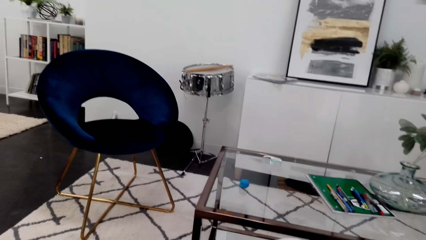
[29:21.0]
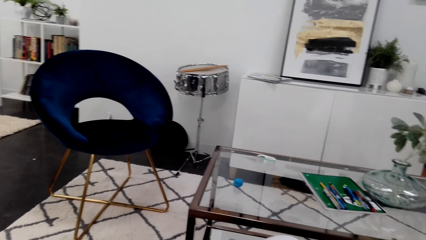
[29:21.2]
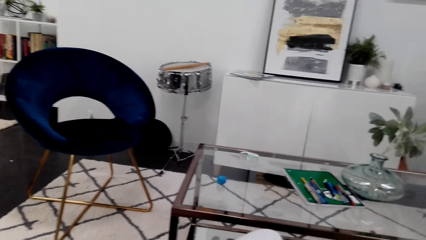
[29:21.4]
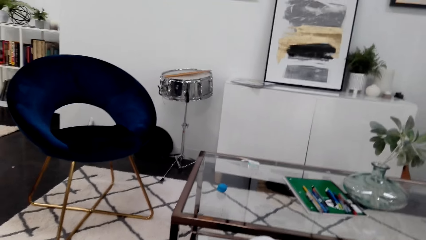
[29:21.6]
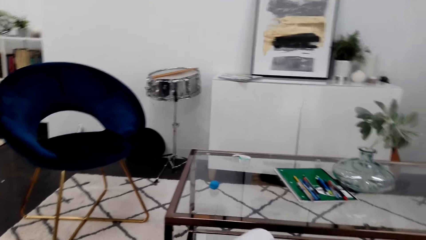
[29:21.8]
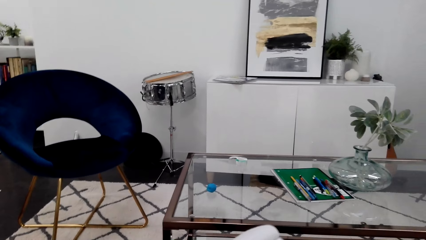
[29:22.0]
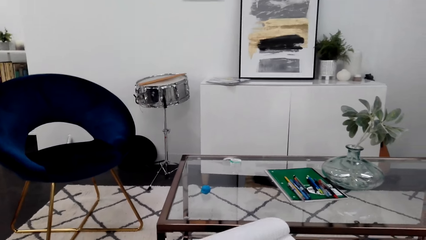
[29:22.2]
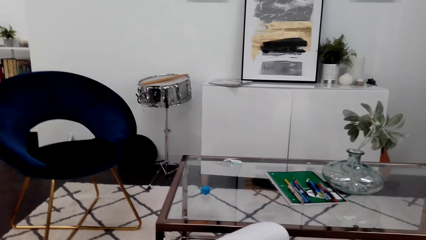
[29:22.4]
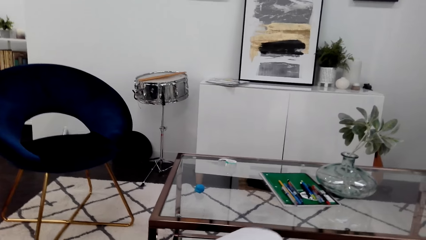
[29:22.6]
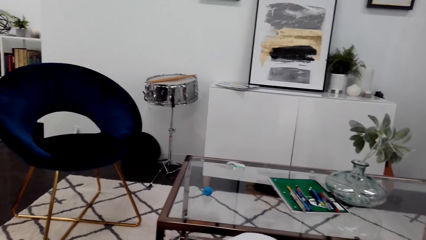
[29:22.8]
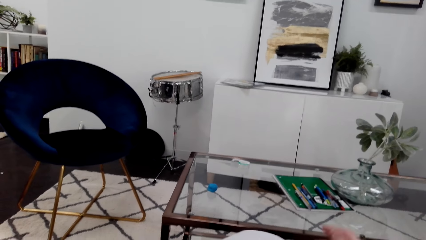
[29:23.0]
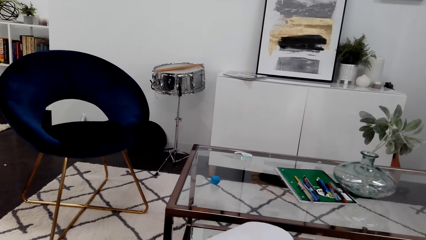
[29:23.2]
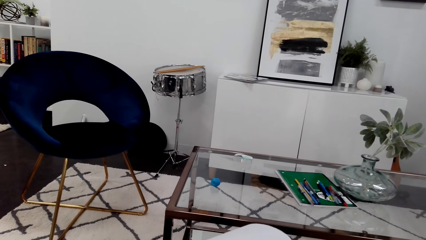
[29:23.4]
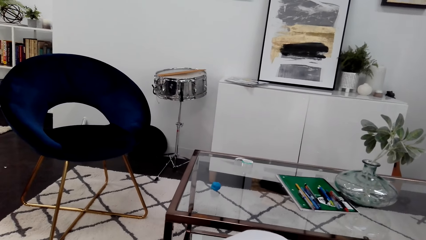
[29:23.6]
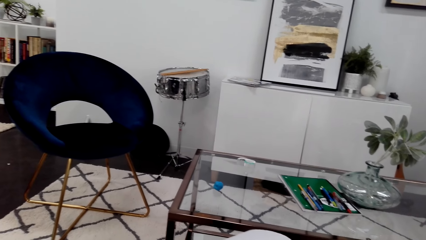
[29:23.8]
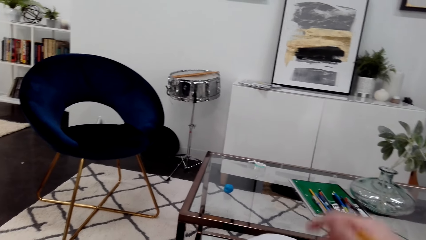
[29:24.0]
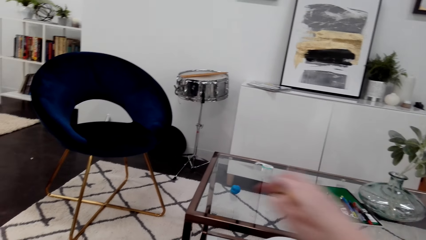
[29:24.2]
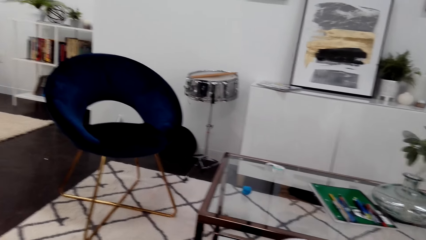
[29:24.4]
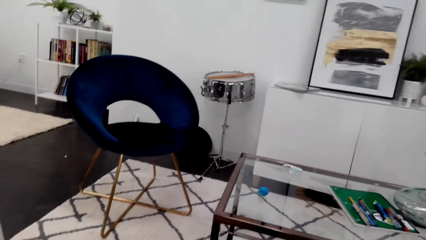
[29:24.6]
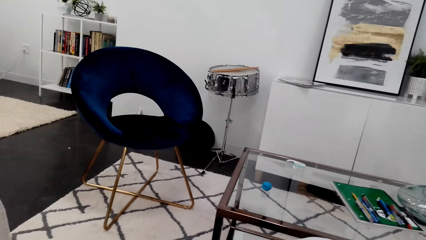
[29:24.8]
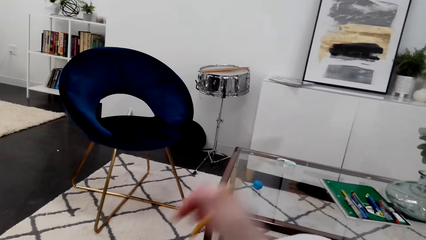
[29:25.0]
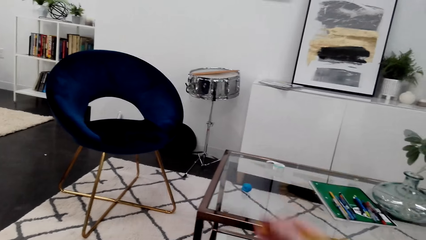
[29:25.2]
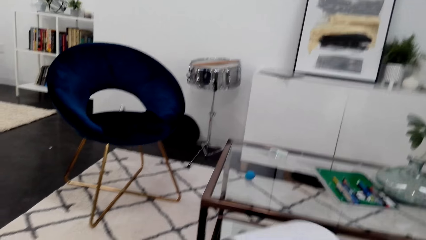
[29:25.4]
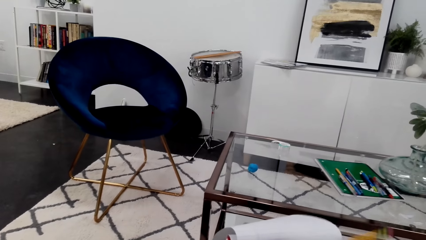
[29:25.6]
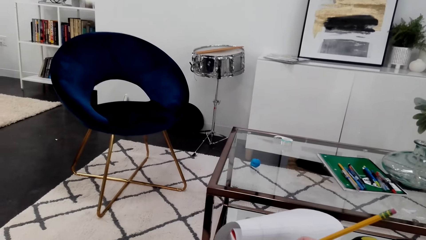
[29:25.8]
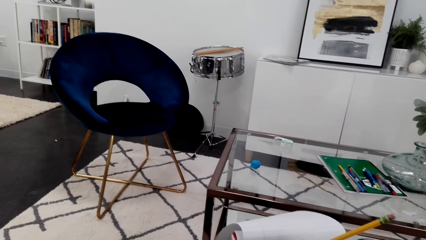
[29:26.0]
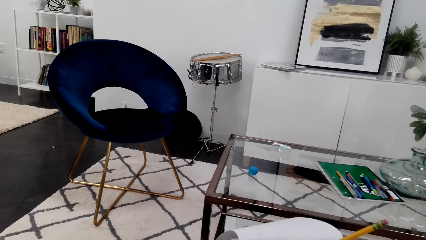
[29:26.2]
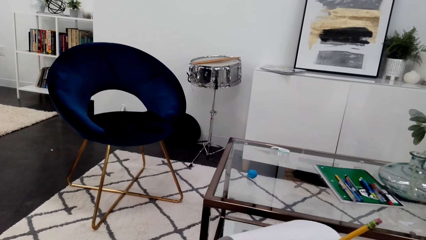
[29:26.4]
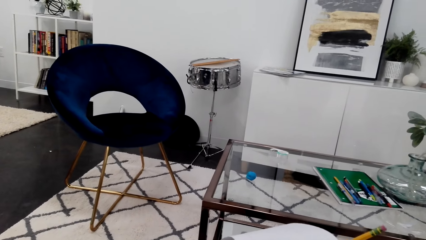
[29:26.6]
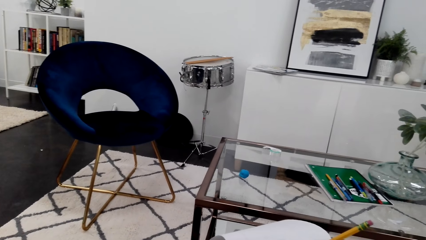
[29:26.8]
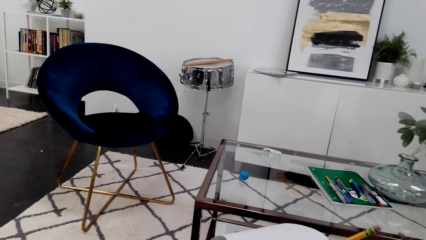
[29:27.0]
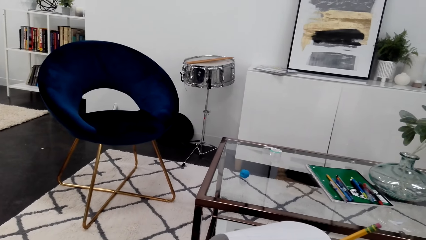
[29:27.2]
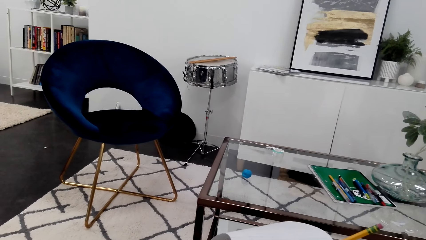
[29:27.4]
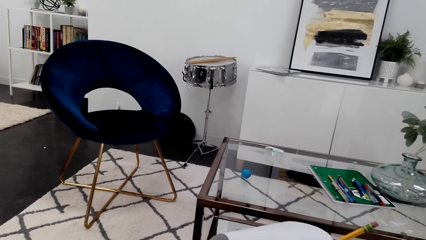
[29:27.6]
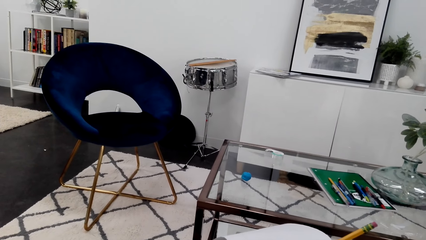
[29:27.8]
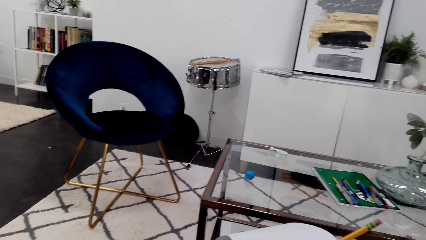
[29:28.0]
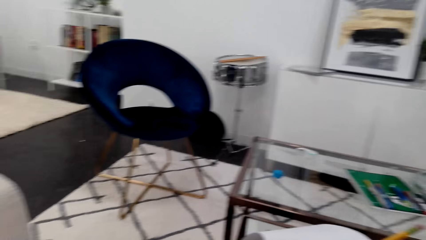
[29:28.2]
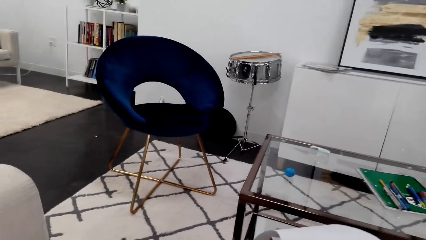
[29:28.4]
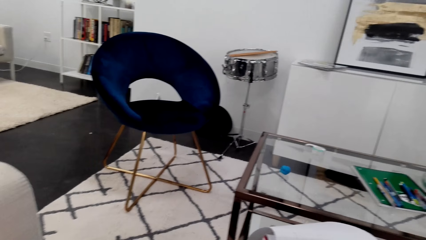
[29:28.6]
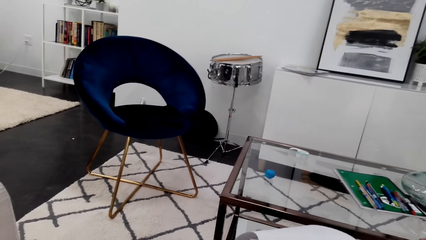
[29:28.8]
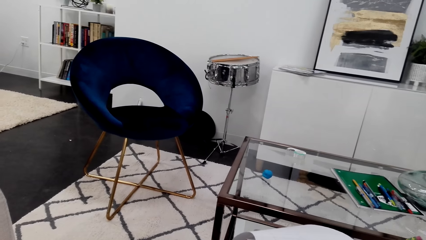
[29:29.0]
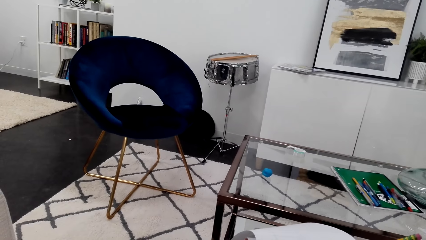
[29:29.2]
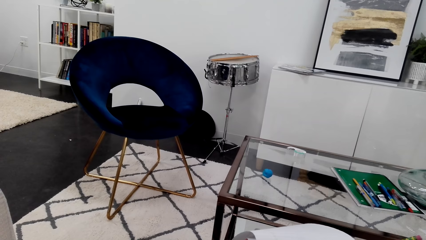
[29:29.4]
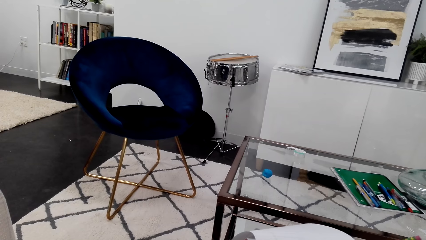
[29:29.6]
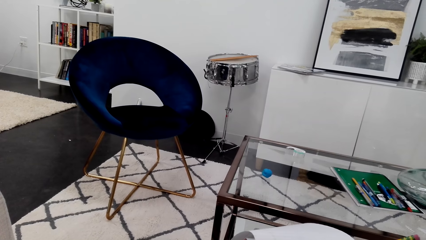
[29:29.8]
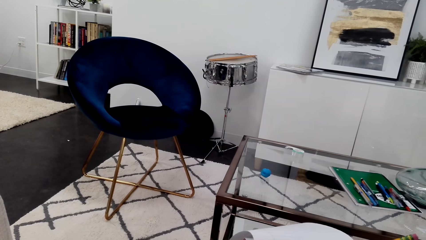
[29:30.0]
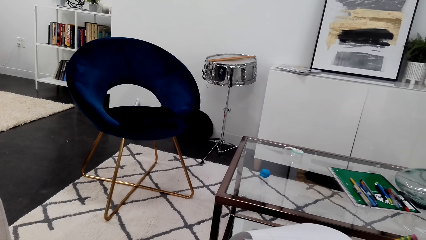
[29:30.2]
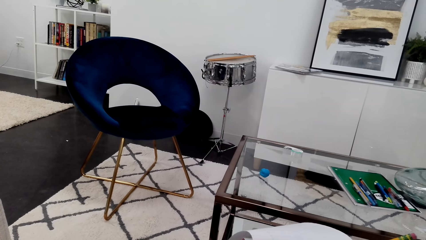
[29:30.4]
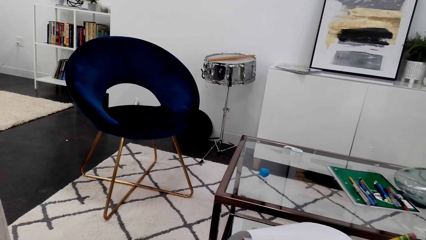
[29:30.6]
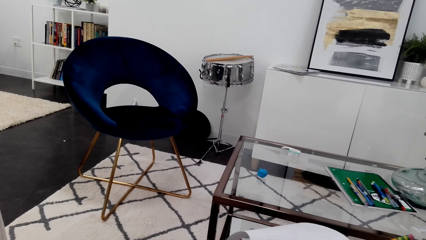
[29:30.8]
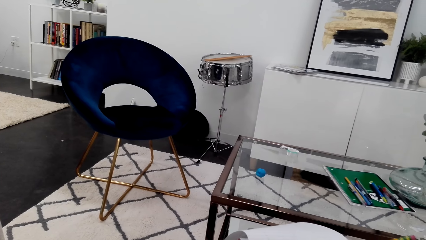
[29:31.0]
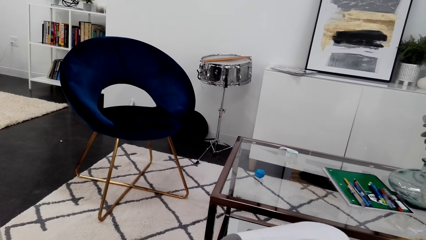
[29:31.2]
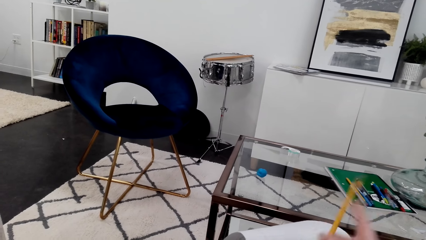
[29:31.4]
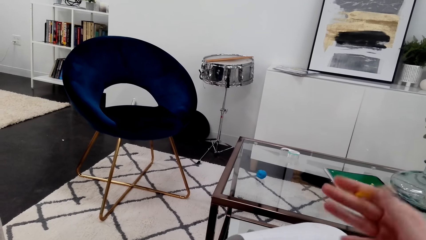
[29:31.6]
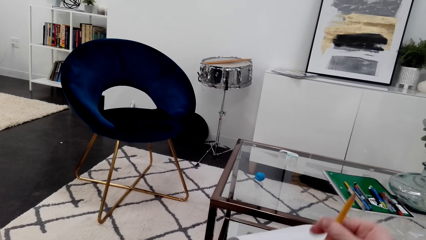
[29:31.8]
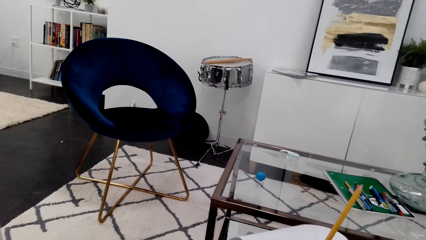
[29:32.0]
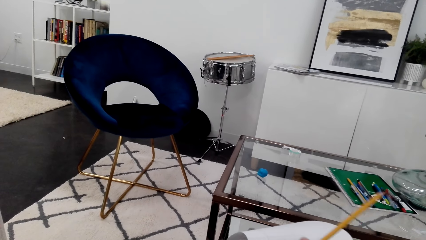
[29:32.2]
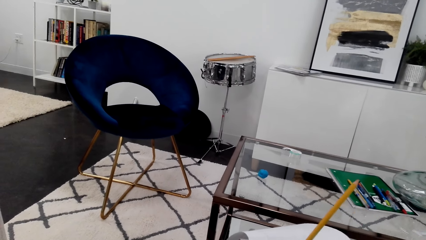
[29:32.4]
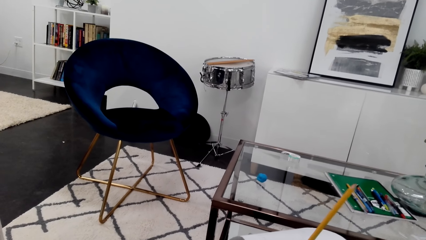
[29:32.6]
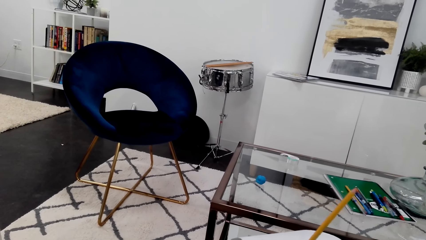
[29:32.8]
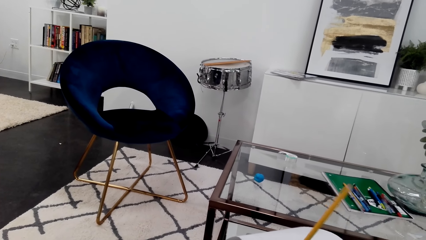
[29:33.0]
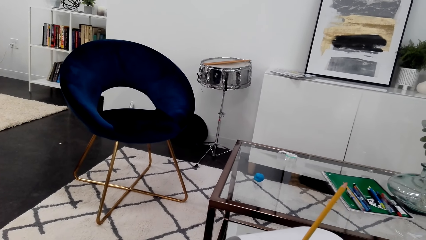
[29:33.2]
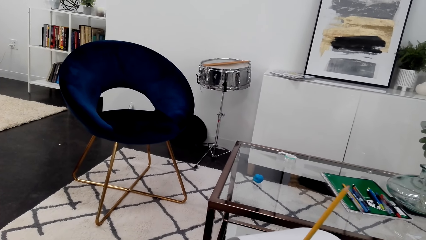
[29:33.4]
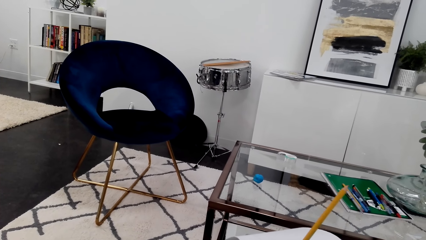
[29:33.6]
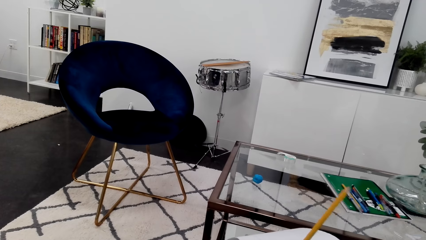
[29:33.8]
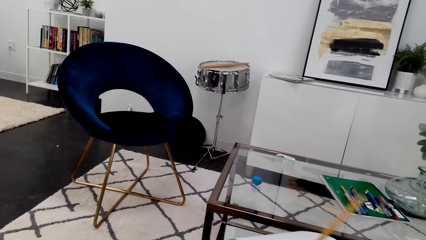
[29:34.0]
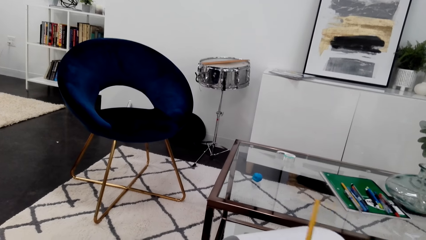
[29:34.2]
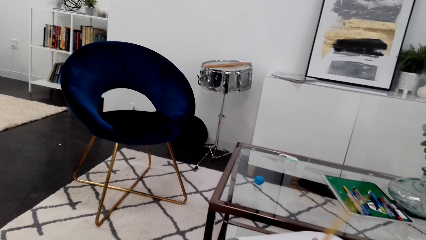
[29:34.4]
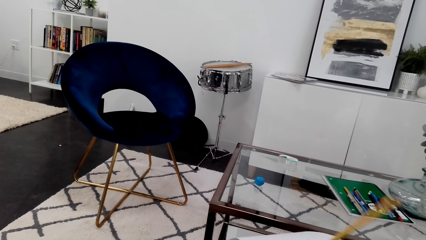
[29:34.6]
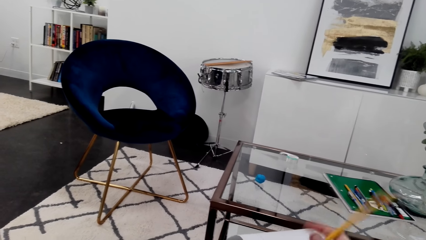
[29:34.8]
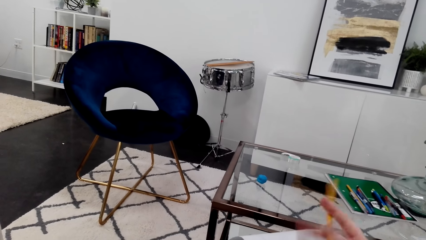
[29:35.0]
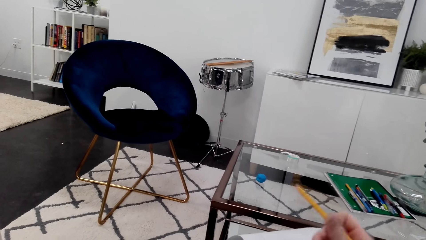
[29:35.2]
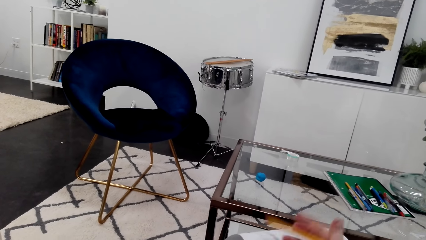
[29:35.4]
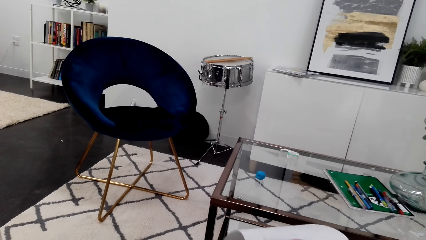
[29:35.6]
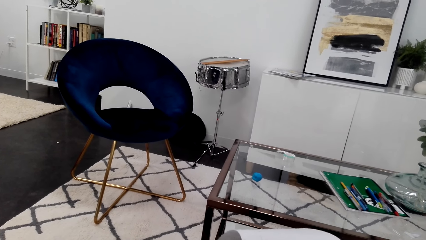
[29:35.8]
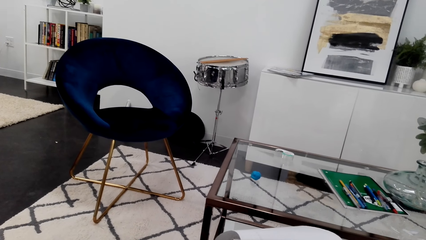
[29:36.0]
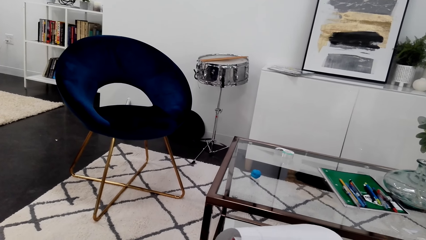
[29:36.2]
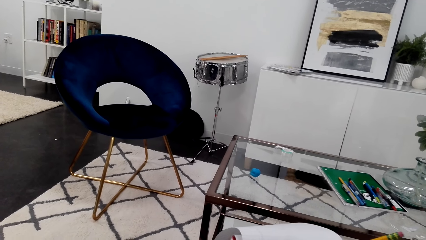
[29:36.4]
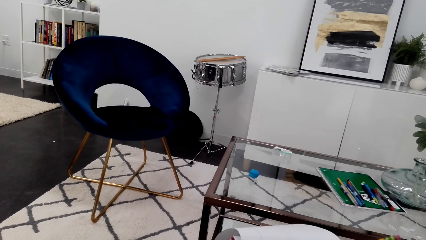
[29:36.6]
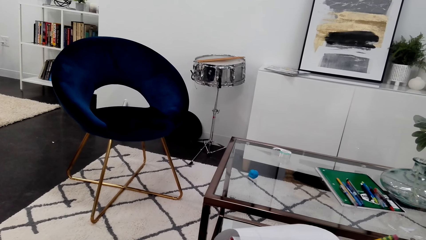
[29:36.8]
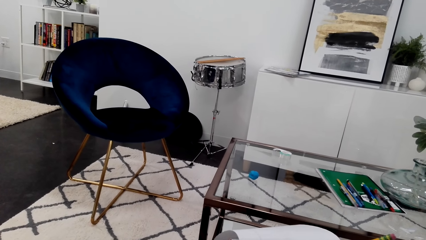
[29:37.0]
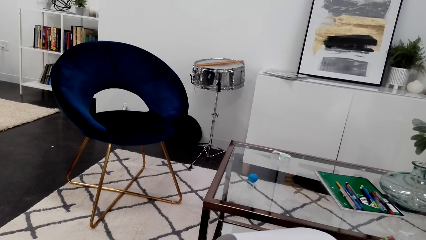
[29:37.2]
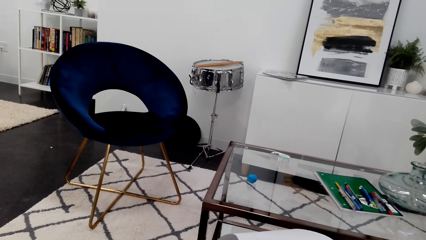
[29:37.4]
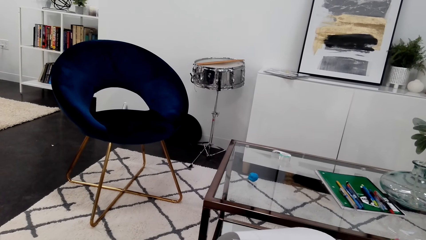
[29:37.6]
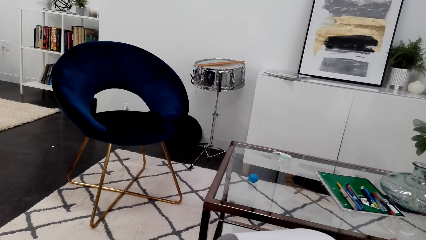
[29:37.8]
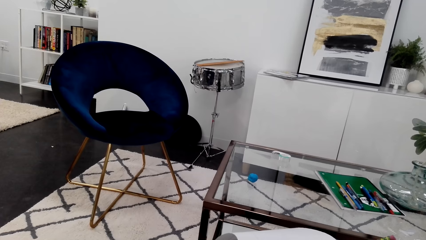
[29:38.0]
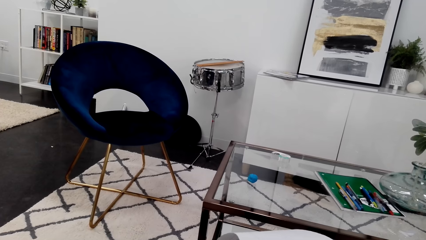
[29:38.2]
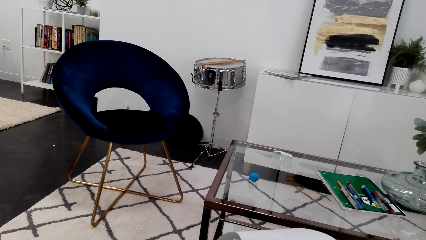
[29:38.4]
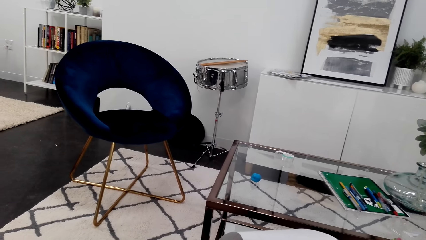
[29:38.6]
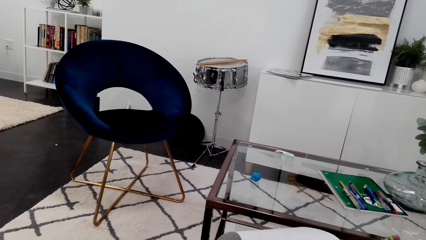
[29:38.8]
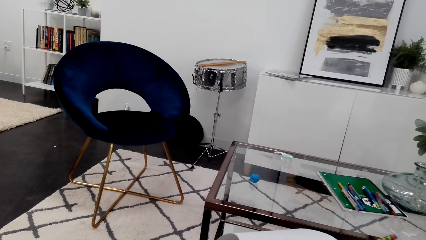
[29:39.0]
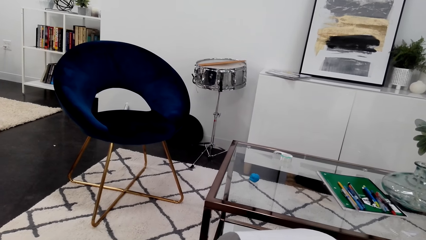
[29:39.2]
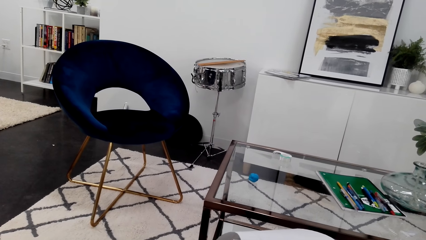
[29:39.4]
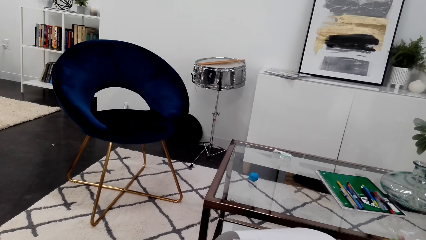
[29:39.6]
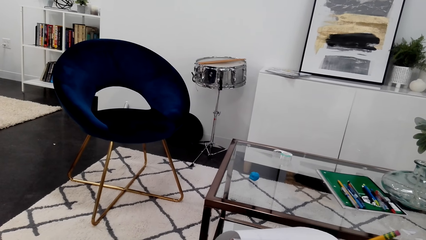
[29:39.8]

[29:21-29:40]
The camera wearer straightens the notebook. They look at the magazine. They draw on the notebook. They look at the picture on the magazine. They draw on the notebook. They erase part of the drawing. They wipe rubber dust off the notebook. They draw on the notebook.
